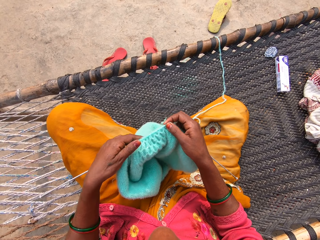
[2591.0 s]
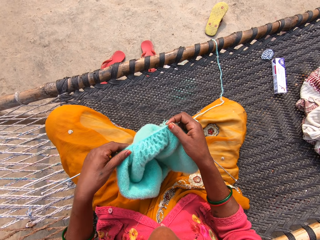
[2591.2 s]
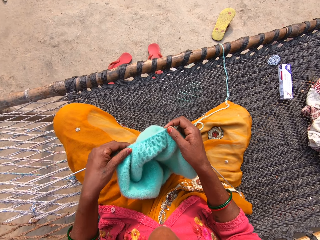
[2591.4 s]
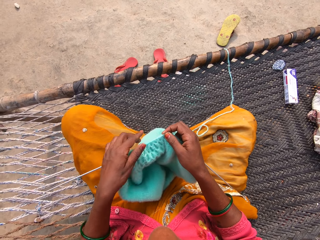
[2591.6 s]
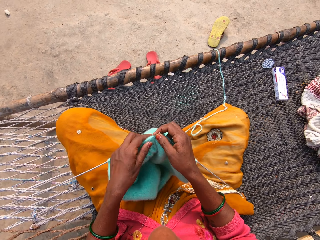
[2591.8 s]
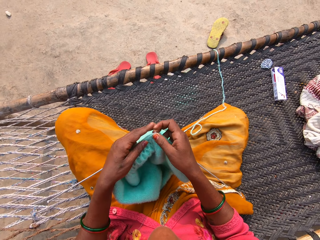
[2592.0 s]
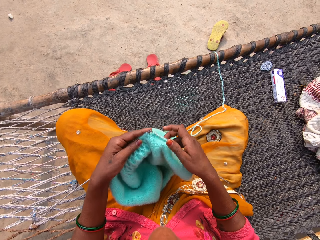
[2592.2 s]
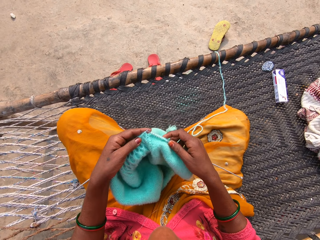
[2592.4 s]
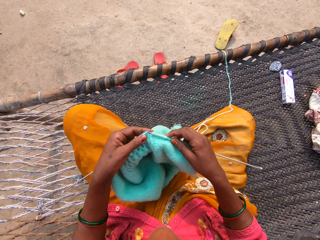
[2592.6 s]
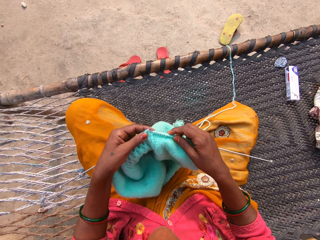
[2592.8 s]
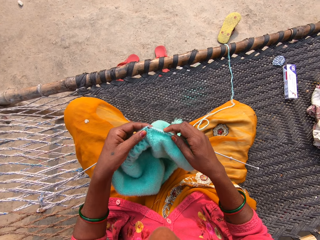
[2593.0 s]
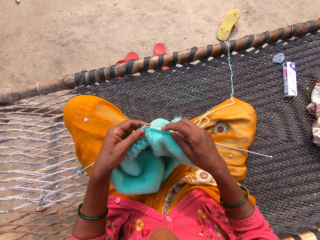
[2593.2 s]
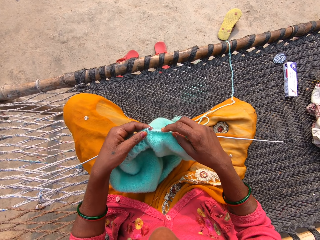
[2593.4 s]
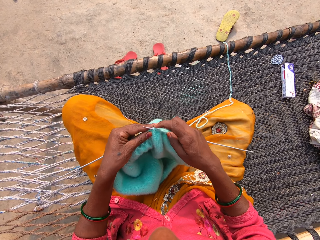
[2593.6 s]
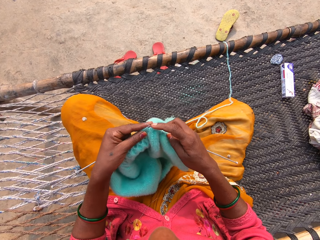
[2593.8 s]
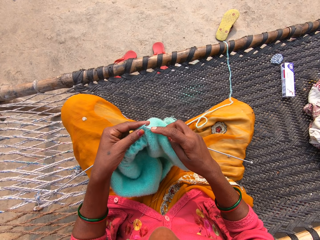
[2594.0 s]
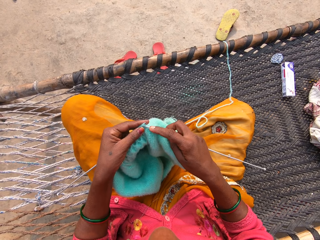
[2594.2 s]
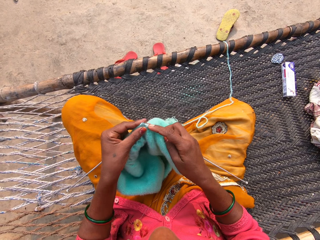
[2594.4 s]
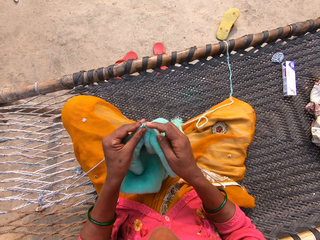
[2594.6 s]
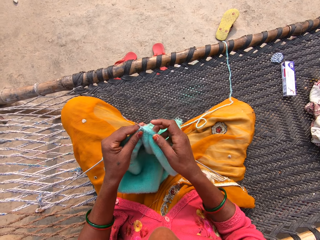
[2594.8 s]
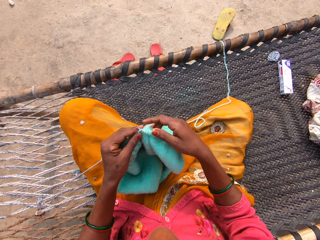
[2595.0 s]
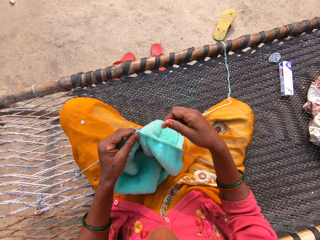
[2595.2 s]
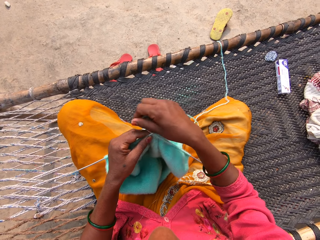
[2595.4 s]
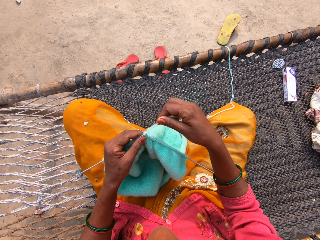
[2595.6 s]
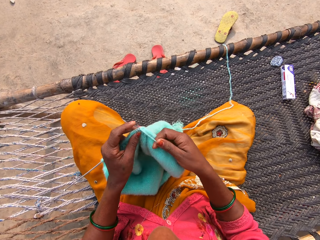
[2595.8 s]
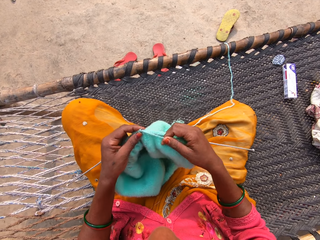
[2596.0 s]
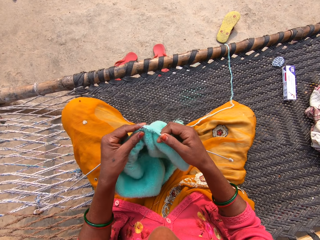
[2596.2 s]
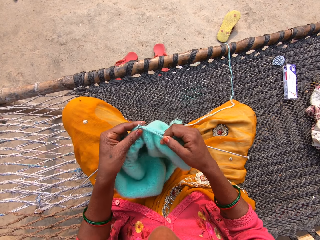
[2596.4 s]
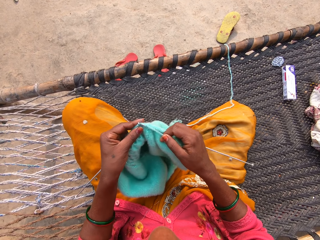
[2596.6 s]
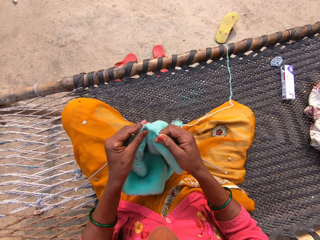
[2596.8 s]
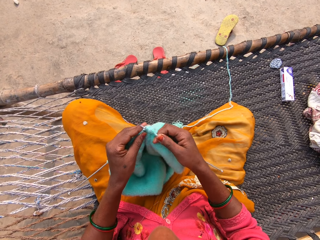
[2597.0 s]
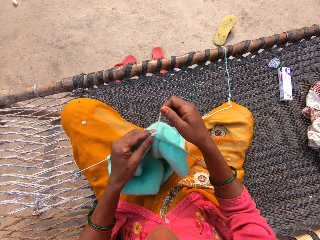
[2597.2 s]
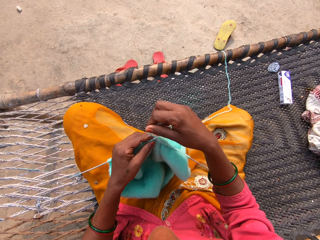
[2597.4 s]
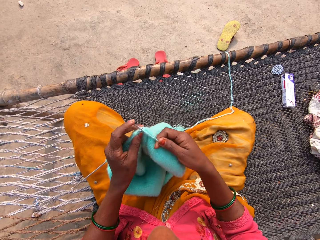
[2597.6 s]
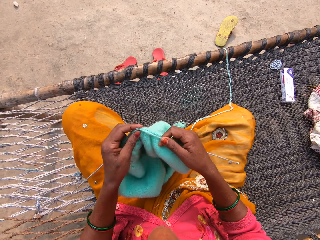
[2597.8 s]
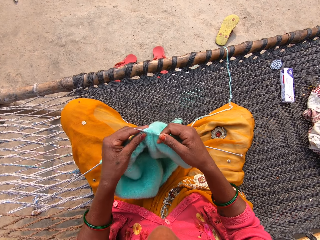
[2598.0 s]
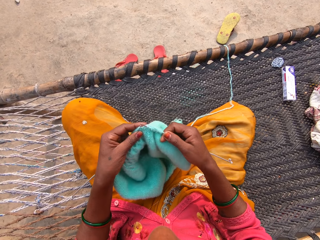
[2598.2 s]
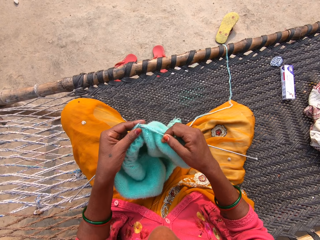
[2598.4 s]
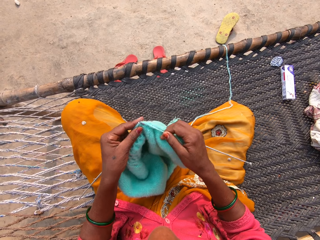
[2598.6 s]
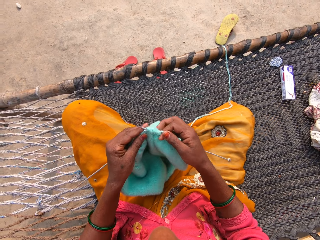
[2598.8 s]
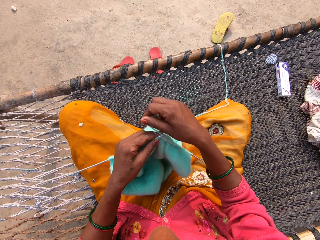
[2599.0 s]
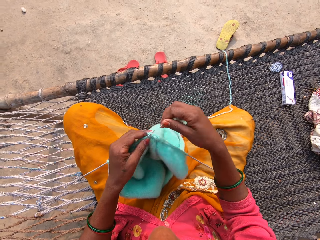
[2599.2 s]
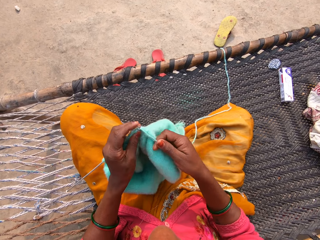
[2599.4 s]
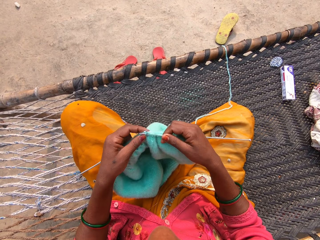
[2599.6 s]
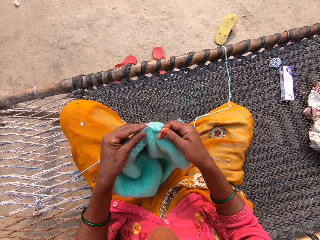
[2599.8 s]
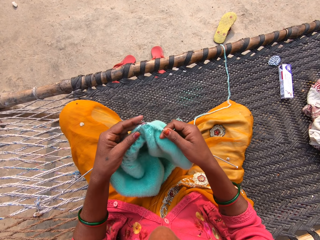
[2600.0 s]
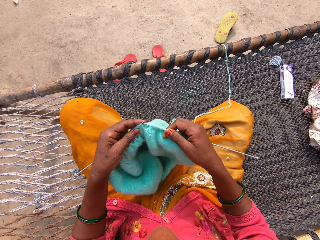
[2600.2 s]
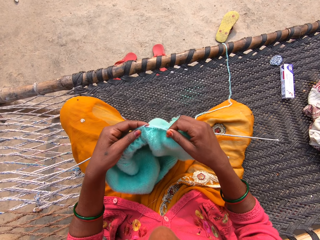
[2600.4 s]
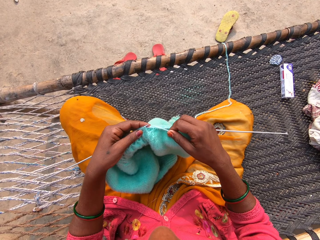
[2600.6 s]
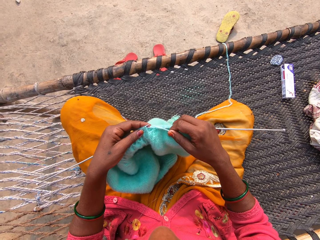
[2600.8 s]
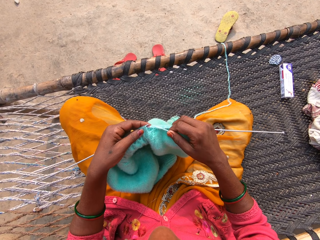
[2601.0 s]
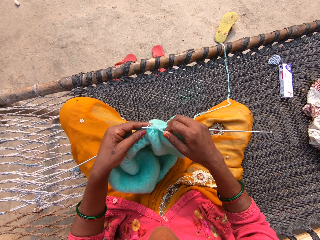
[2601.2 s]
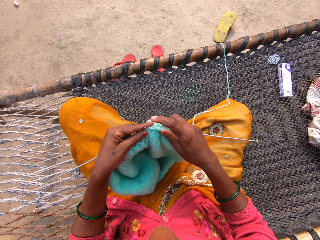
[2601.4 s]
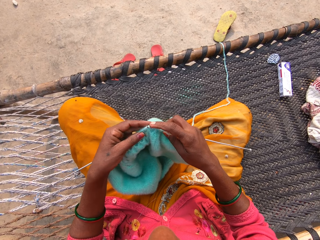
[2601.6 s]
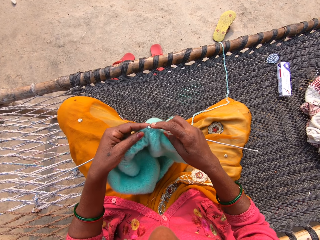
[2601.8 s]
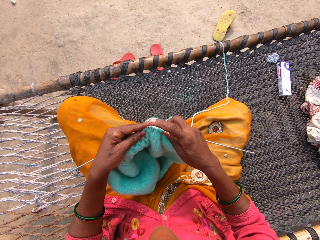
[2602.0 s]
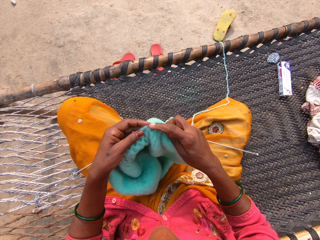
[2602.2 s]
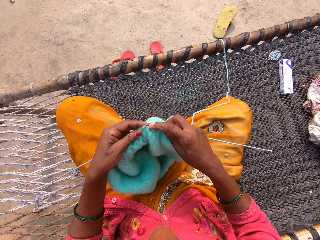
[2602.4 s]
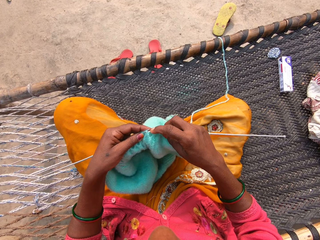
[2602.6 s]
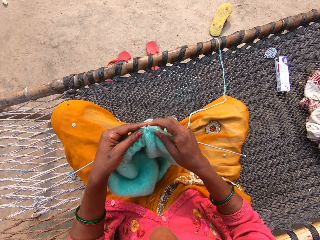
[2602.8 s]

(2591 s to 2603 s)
The camera wearer knits the garment.

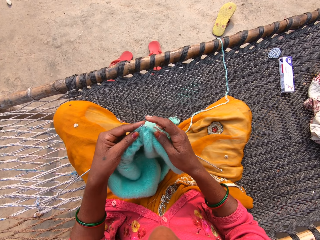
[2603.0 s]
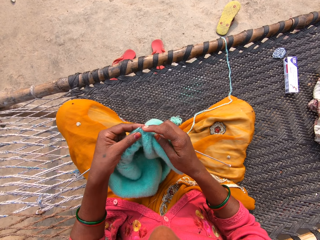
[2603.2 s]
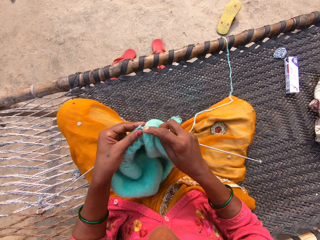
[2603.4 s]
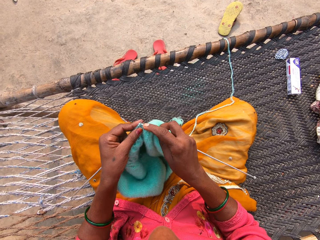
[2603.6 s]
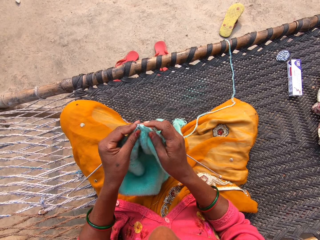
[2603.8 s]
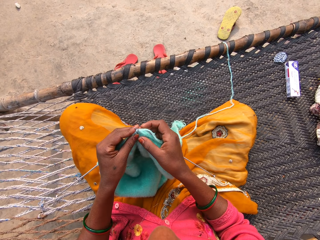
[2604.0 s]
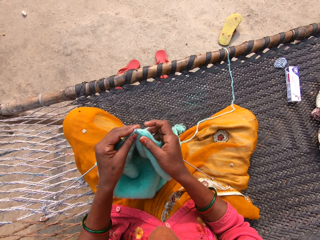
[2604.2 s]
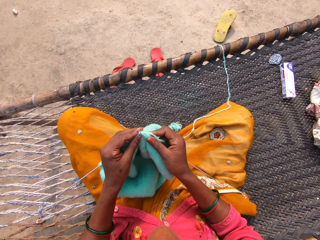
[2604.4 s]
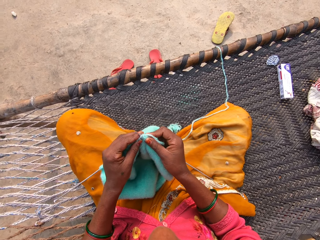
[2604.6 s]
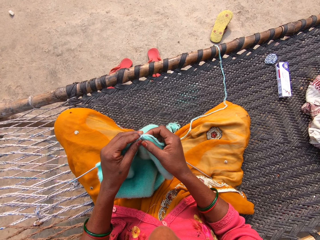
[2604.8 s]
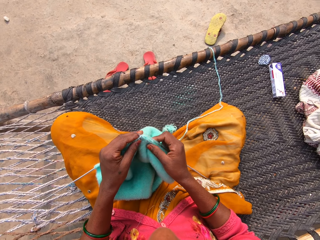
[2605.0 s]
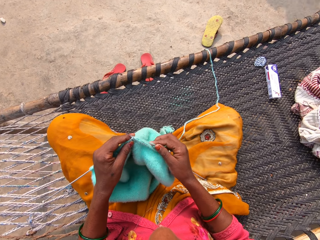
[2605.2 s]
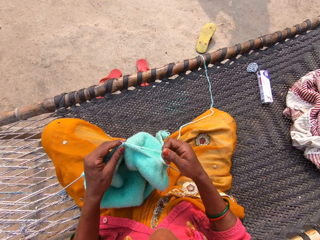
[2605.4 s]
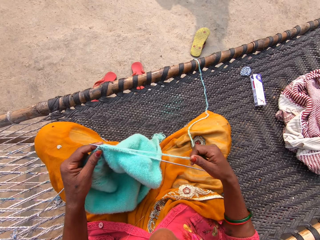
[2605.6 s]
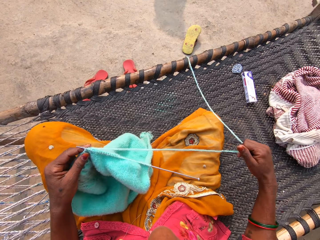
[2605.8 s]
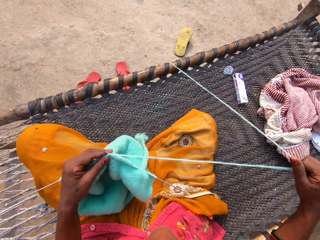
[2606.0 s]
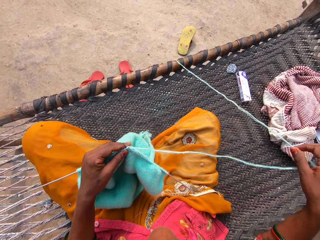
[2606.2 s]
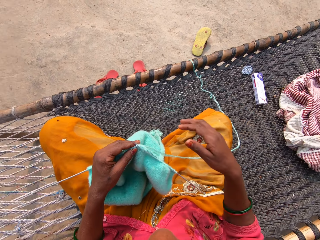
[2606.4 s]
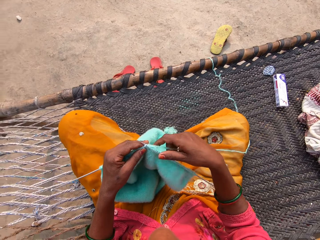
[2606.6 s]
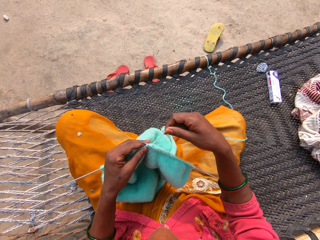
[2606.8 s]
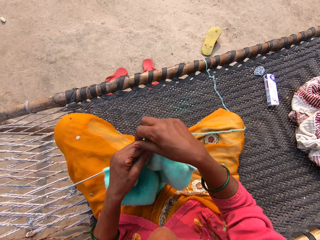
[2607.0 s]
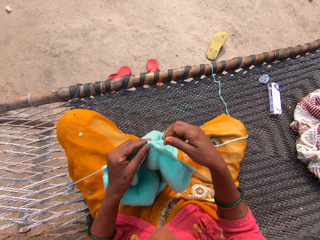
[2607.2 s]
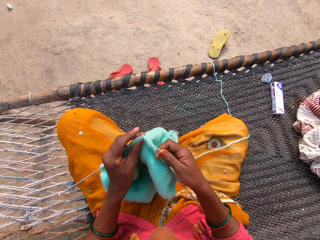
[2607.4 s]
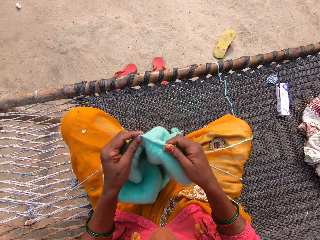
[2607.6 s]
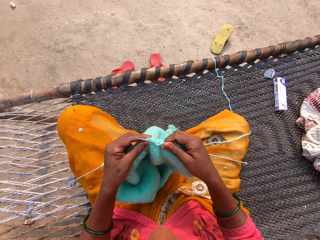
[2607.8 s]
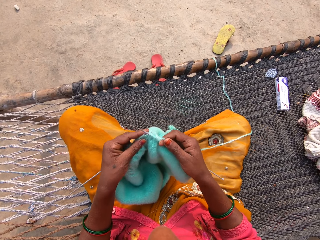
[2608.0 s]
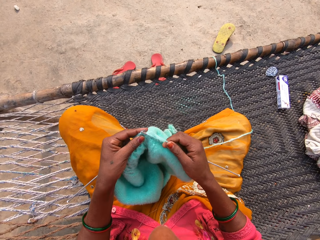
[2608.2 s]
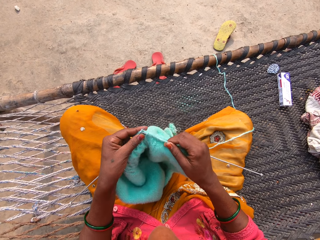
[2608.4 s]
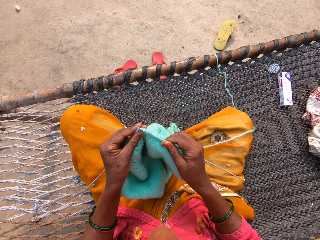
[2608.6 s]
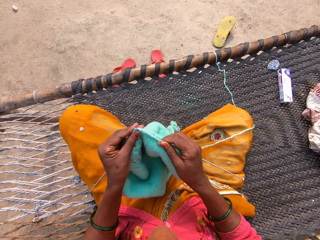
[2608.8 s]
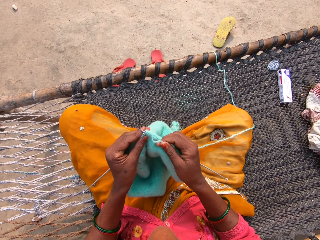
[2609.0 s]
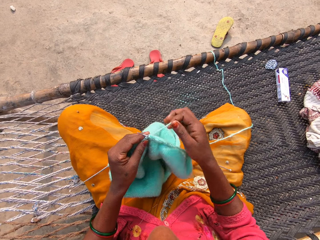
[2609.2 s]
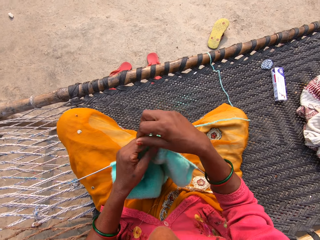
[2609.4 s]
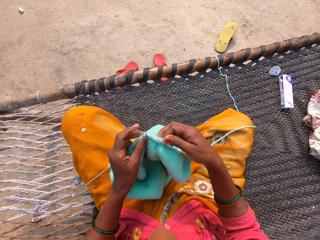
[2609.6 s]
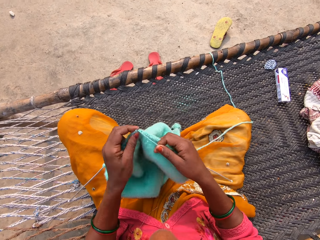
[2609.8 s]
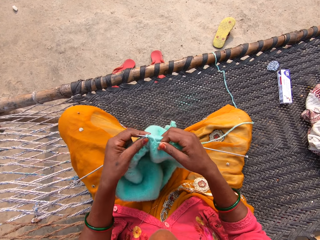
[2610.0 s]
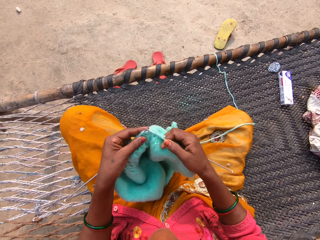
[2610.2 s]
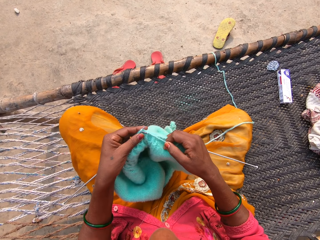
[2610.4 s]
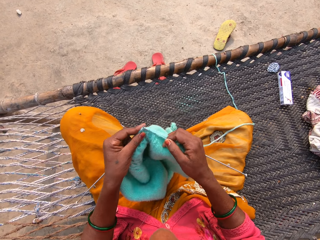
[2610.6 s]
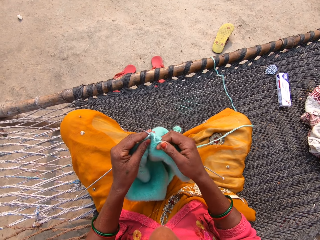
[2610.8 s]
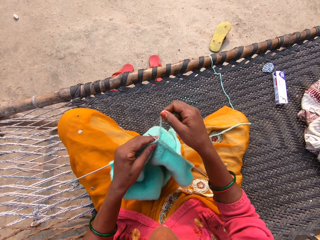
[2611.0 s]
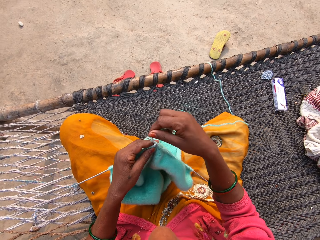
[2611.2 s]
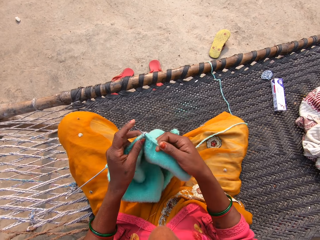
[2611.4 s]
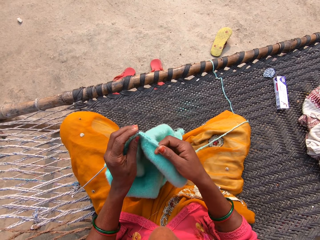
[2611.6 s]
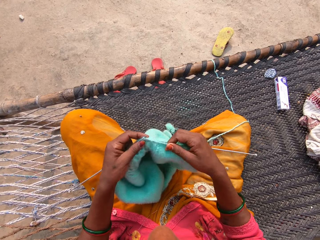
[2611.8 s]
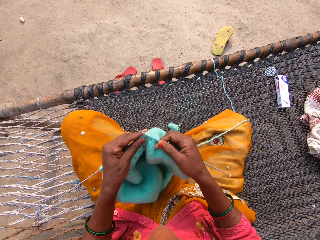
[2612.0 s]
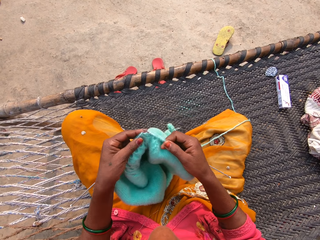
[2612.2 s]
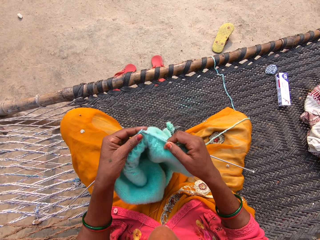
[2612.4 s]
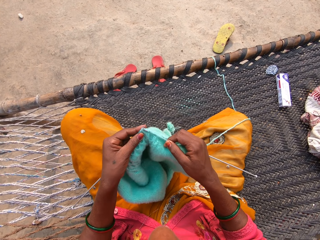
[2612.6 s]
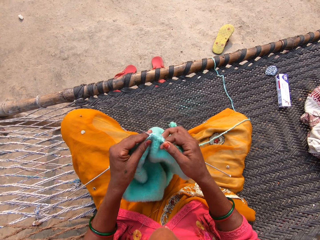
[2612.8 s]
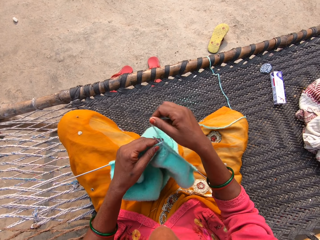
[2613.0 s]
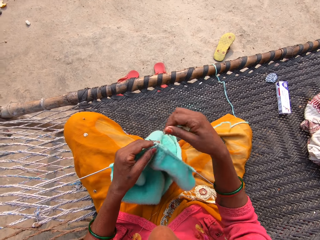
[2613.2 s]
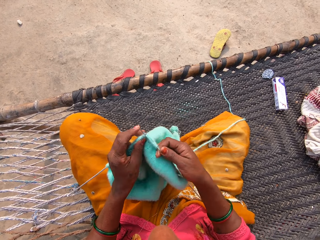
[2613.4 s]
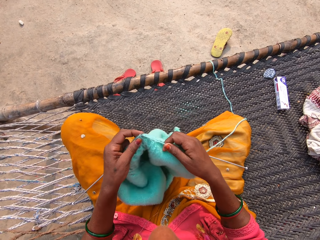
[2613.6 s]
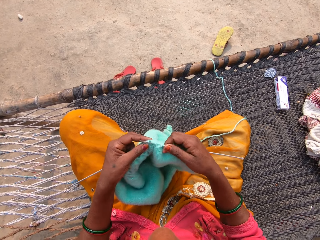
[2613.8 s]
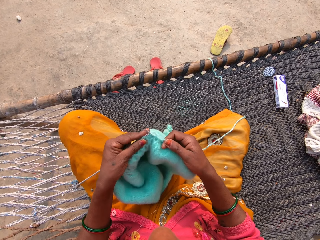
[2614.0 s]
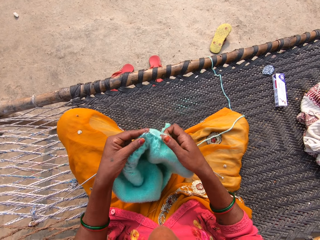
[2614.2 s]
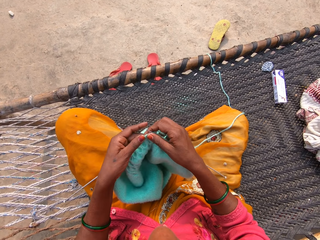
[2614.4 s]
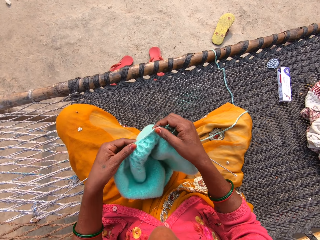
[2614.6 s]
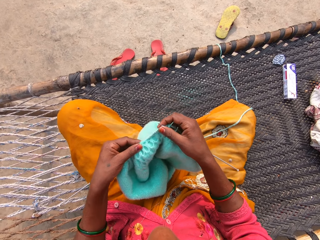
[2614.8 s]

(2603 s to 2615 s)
The camera wearer holds the knitting pins and yarn with her left hand. She pulls the thread. She adjusts the unknitted yarn with her right hand. She knits with the two knitting pins and yarn on the rattan mat.
